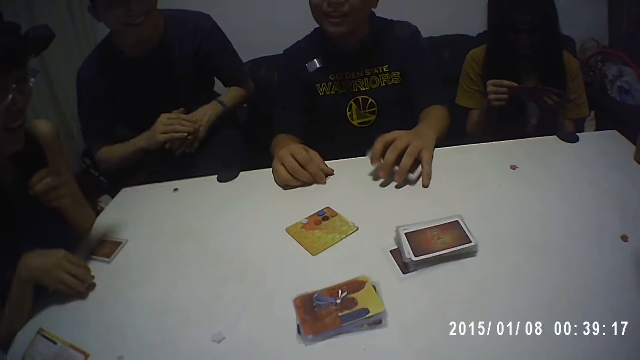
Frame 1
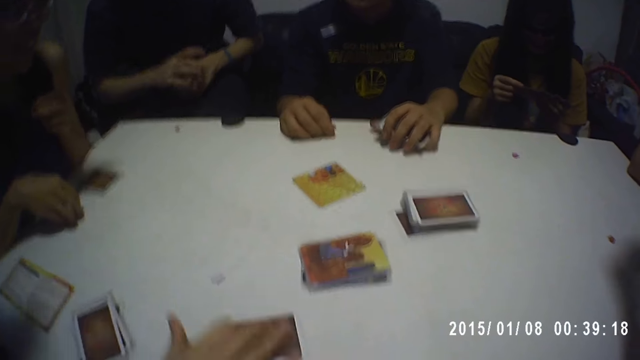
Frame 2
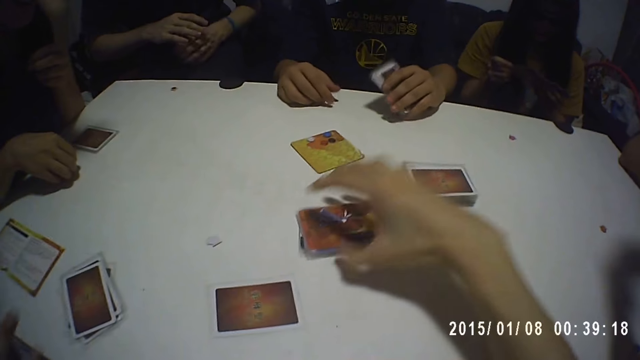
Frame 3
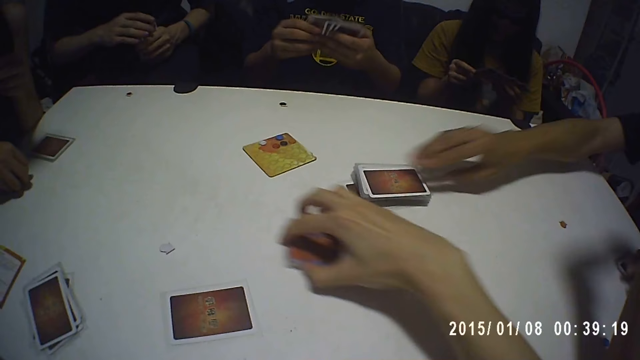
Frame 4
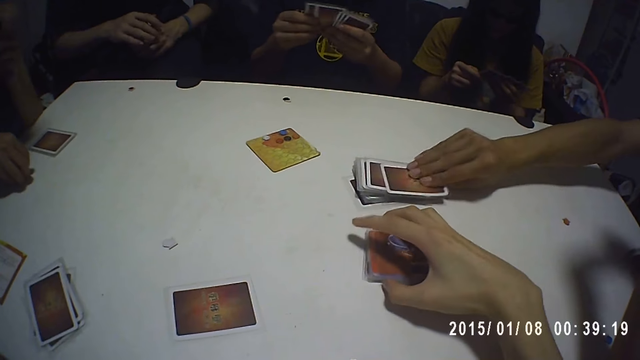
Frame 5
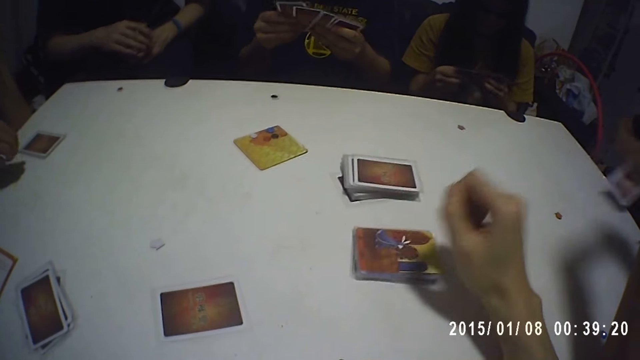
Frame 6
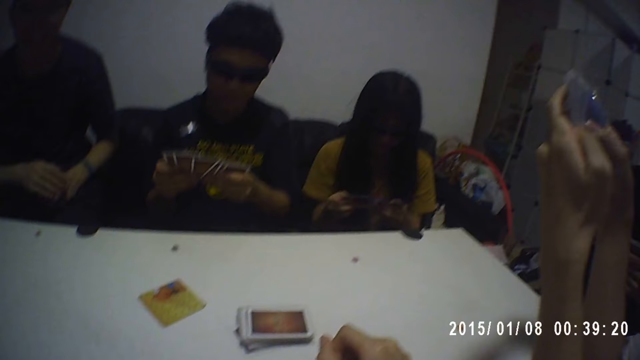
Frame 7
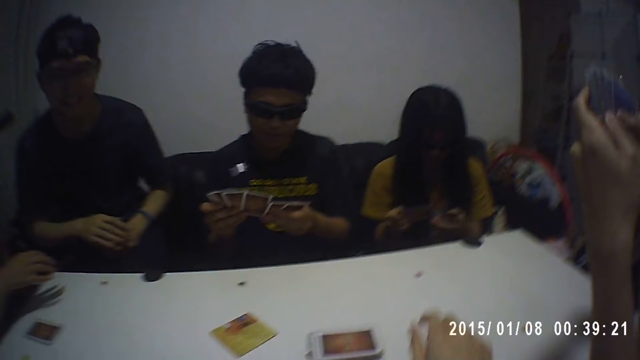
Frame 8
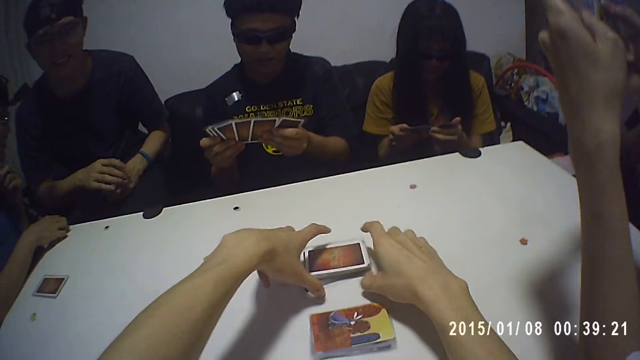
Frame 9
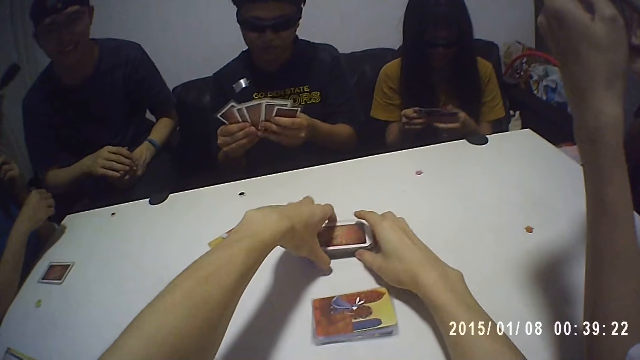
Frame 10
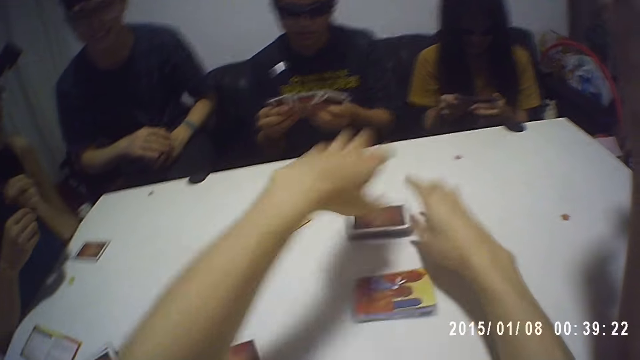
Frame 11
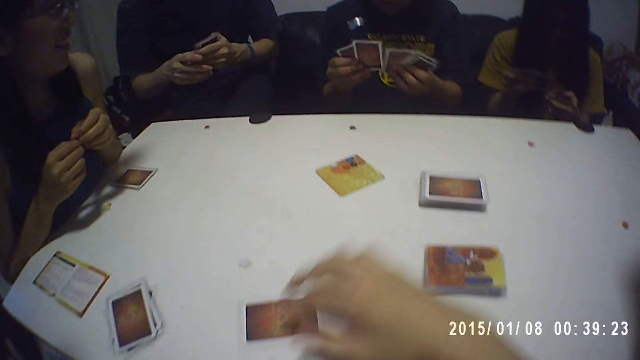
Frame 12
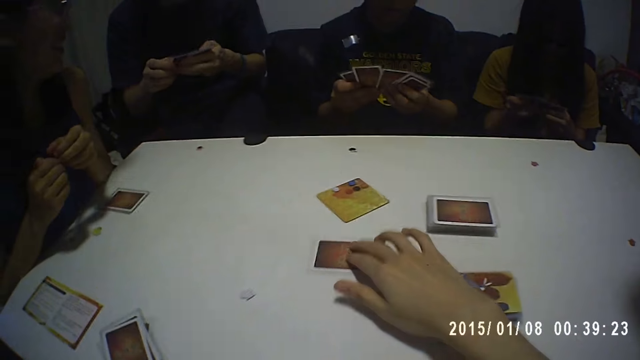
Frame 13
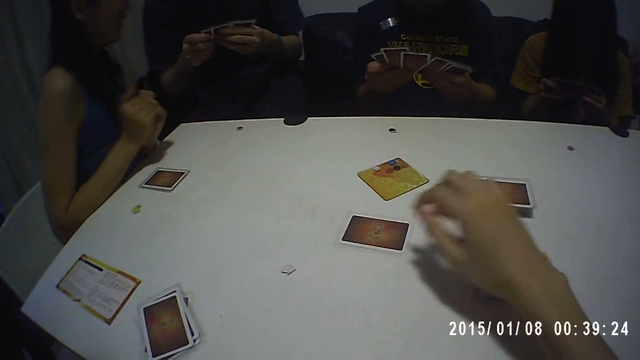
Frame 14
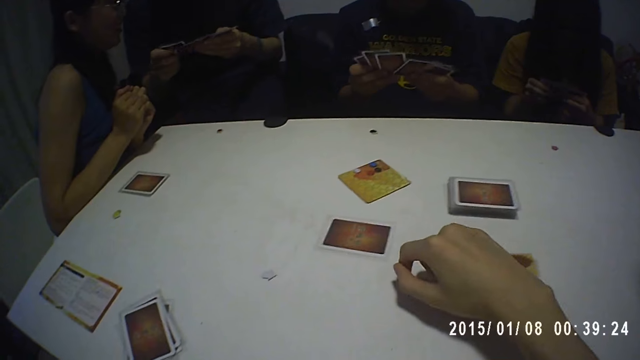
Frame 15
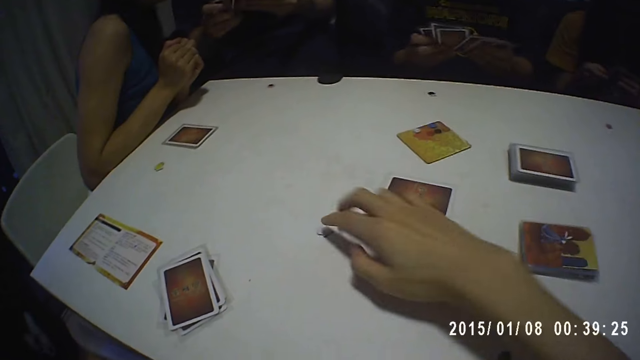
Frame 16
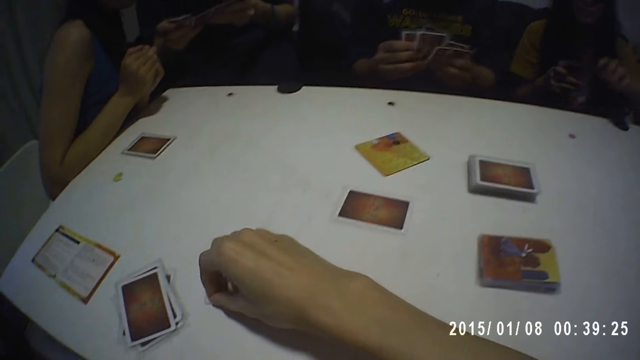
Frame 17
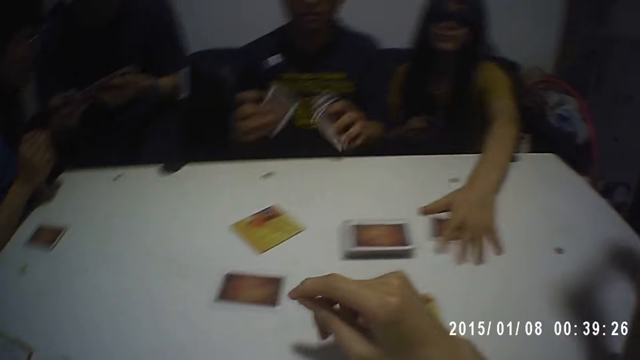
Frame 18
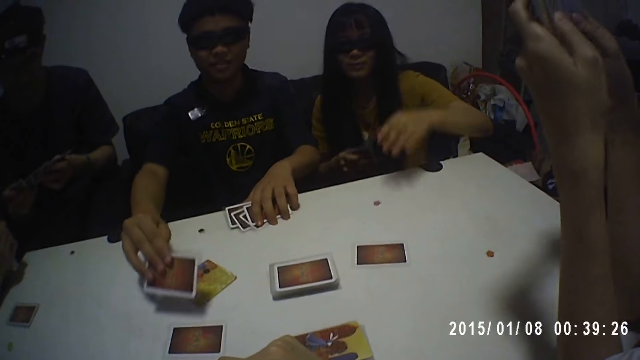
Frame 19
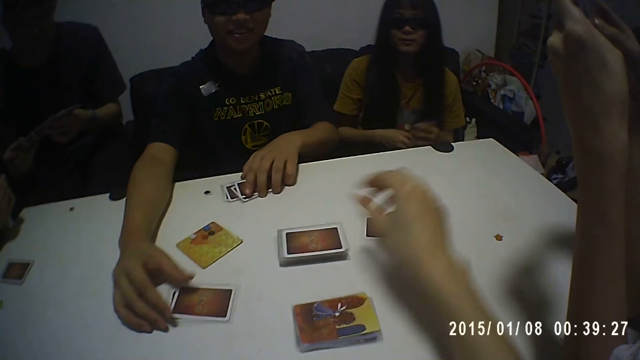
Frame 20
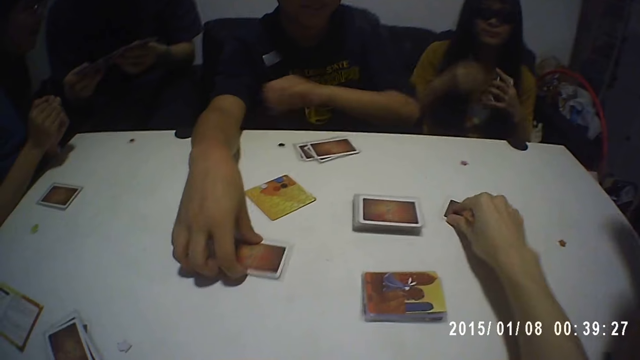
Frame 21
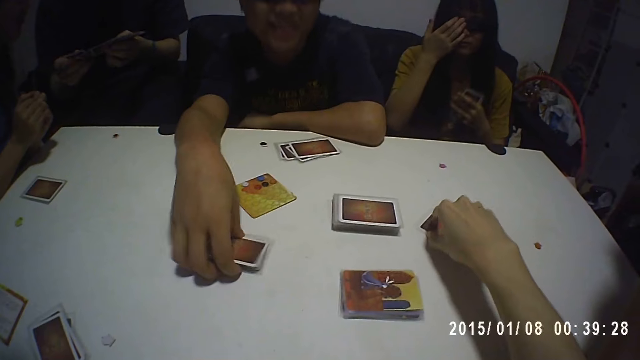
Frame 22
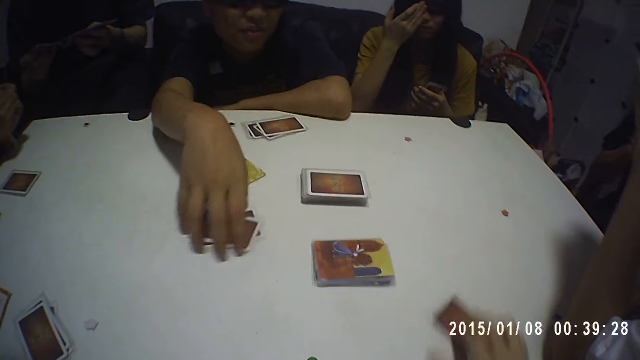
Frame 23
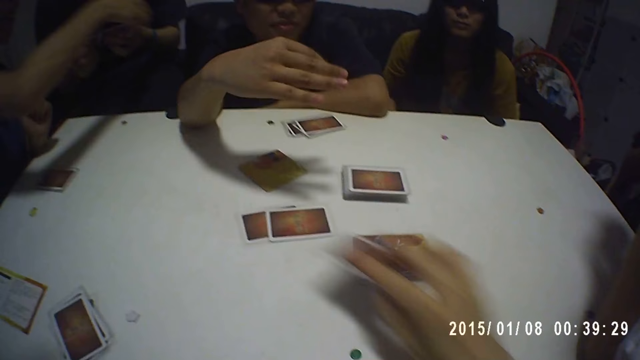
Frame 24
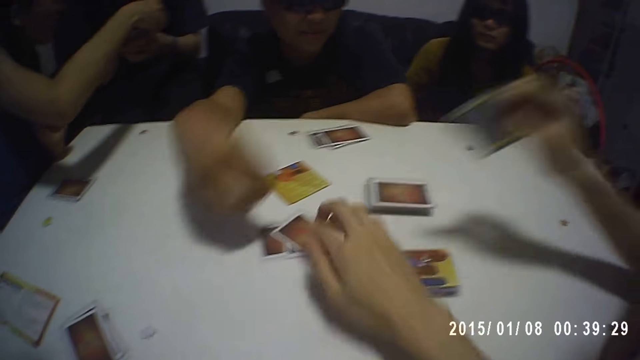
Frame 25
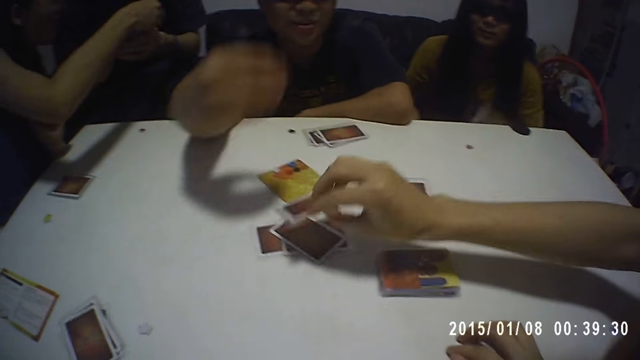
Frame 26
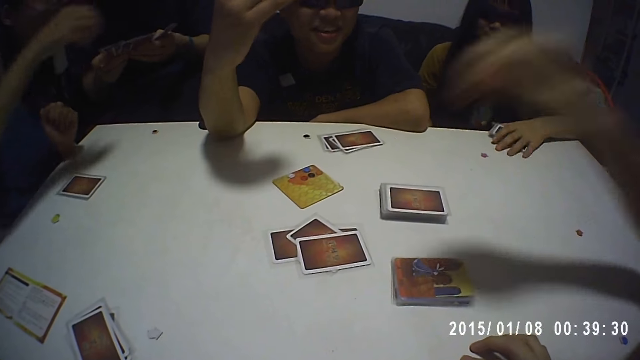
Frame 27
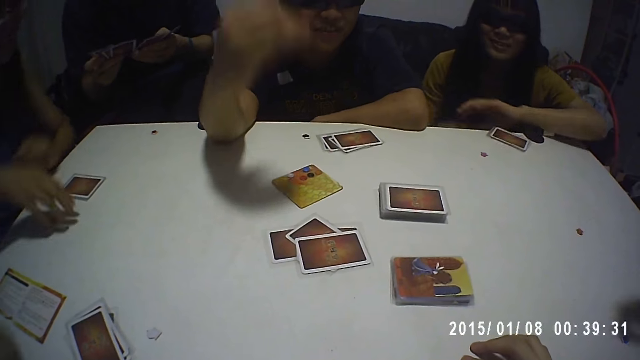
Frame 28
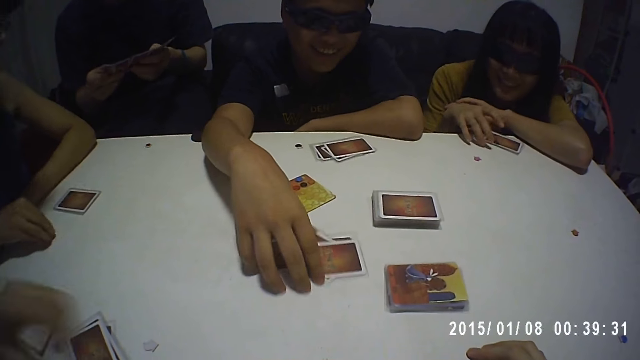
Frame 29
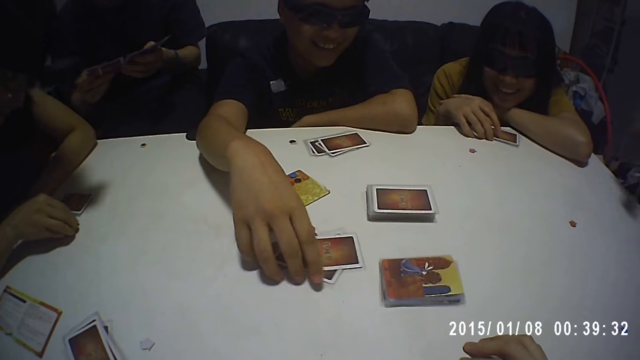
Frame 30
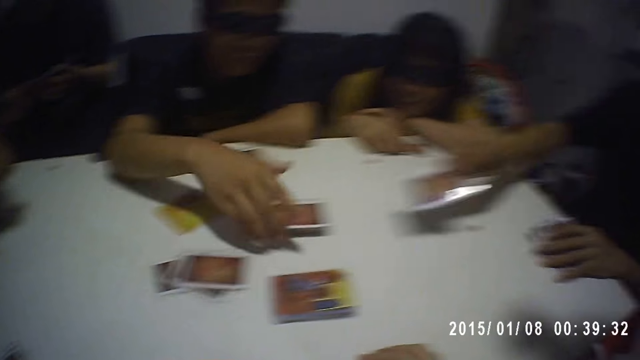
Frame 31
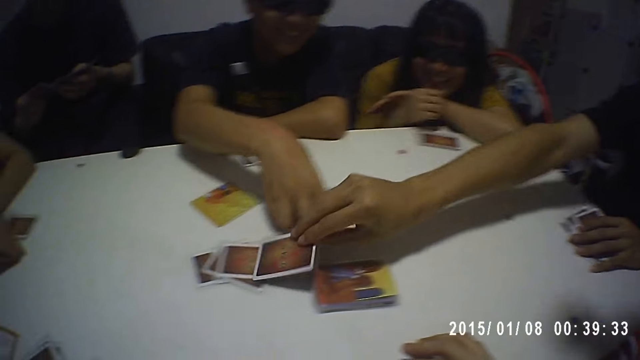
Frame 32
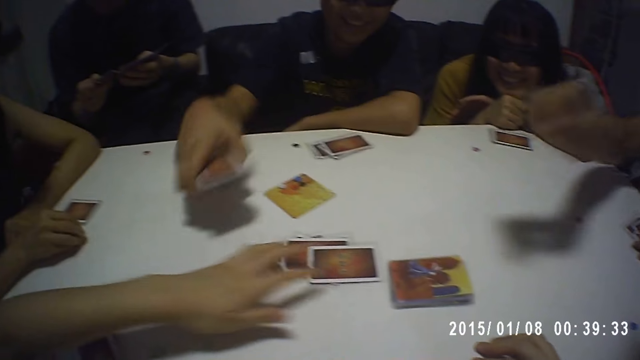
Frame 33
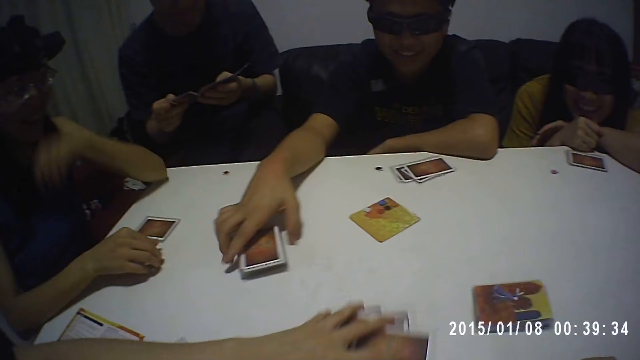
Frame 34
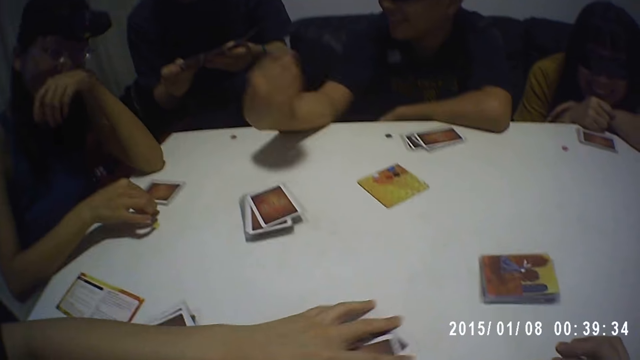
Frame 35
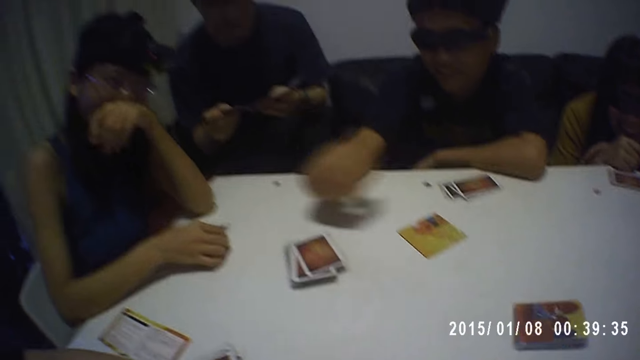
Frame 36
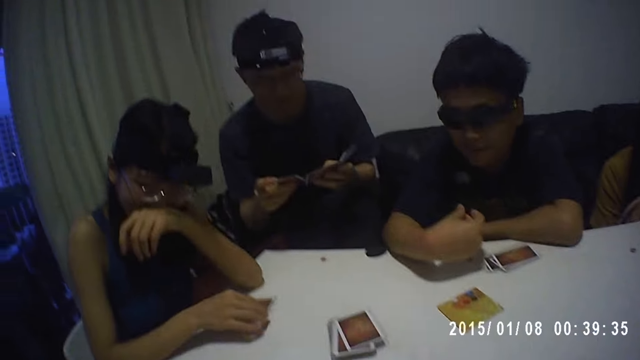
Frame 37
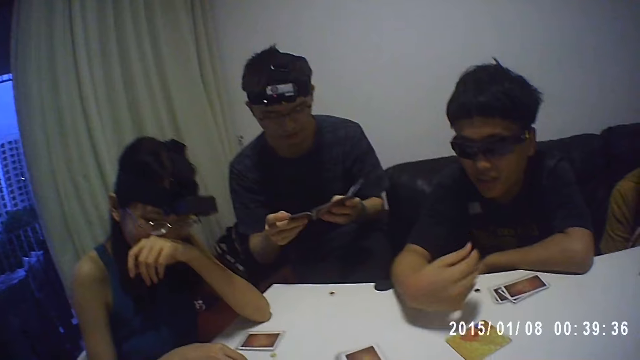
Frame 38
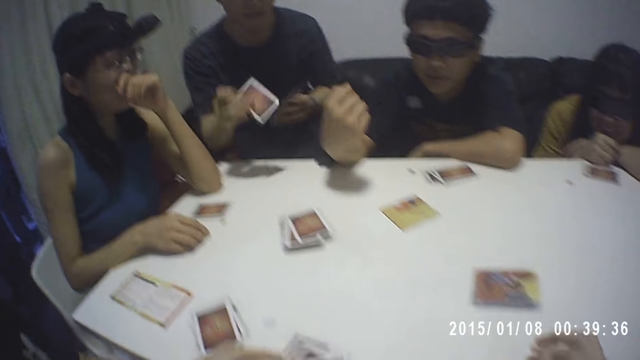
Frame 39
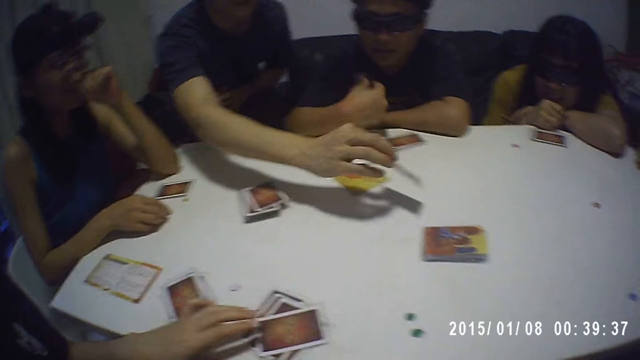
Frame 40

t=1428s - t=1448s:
A man holds the cards with his left hand. A woman places the card on the table with her right hand. The man hits the cards in his left hand with his right hand. The camera wearer holds the cards on the table with his right hand. The man hits the cards in his left hand with his right hand. Another man holds the cards with both hands. The camera wearer moves the cards on the table with his right hand. A third man picks a card from the pile of cards on the table with his right hand. The second man spreads the cards in both hands. A fourth man holds some cards with both hands. The camera wearer holds the pile of cards on the table with both hands. He aligns the cards. The first man holds the cards with both hands. The camera wearer moves the card on the table with his right hand. The first man spreads the cards in both hands. The camera wearer moves the token on the table with his right hand. Another woman holds the cards with her right hand and picks a card from her right hand with her left hand. The second man picks a card from both hands with his right hand. The second woman places the card on the table with her left hand. The second man holds the cards with his left hand, places the cards on the table with his left hand and places the card on the card on the table with his right hand. The second woman passes the cards from her right hand to her left hand. The second man interacts with the group of people and the camera wearer. The camera wearer holds the card on the table with his right hand. The second man adjusts the cards on the table with his right hand. The second woman touches the pair of glasses on her face with her right hand. The camera wearer moves the card on the table with his right hand. He picks the card from the table with his right hand. He plays the card. A third woman holds the cards in the first man's hands with her right hand. The camera wearer places the card on the cards on the table with his right hand. The fourth man holds a card with his right hand and places the card on the cards on the table with his right hand. The camera wearer places his right hand on the table. The second woman places the cards on the table with her left hand. The camera wearer looks at the cards on the table. The third woman holds the tokens on the table with her right hand. The second man adjusts the cards on the table with his right hand. The third man holds a card with his right hand and places some cards on the table with his left hand. The second man picks the pile of cards from the table with his right hand. The third man places the card on the cards on the table with his right hand. The first woman moves the cards on the table with her left hand. The second man places the pile of cards on the table with his right hand. The third woman moves the tokens on the table with her right hand. The first man picks a card from the cards in his hands with his right hand and holds the cards with his left hand.
